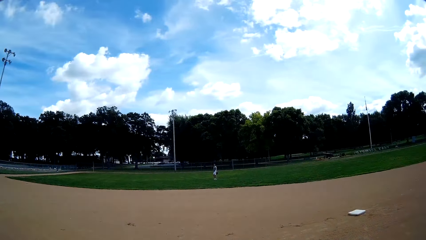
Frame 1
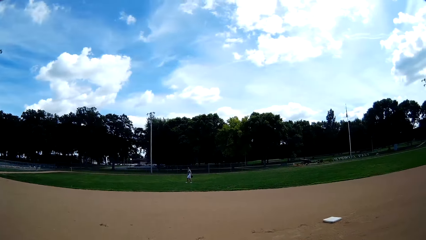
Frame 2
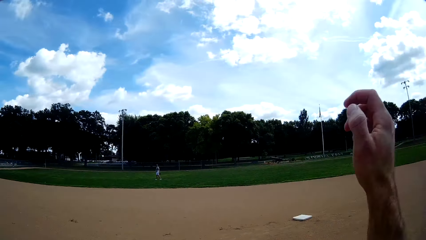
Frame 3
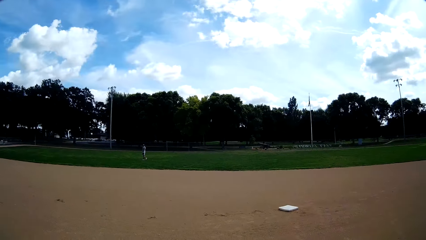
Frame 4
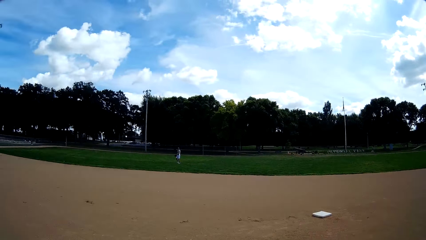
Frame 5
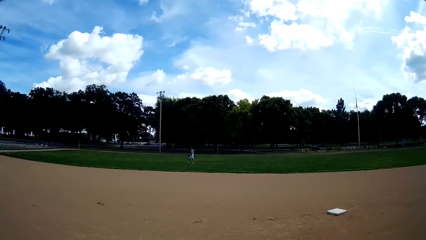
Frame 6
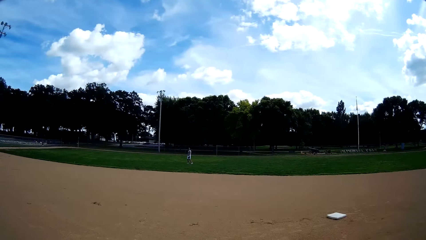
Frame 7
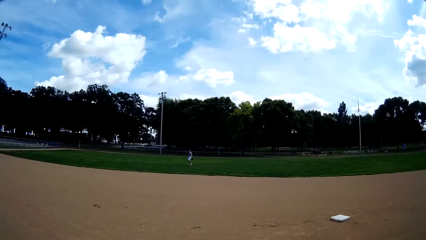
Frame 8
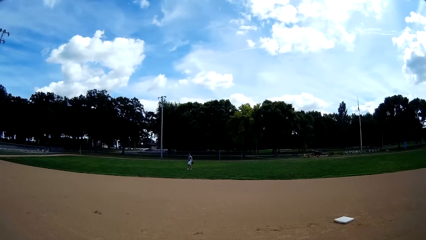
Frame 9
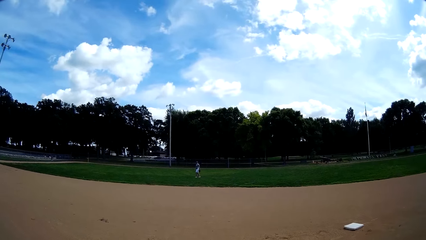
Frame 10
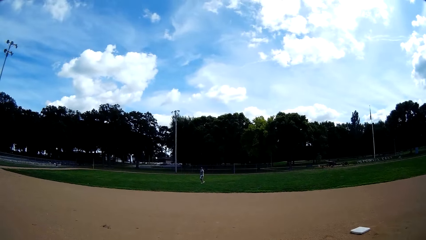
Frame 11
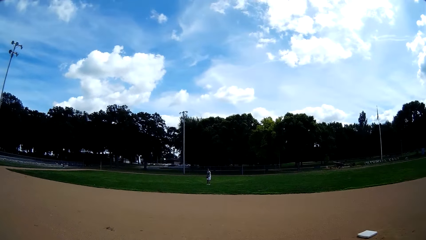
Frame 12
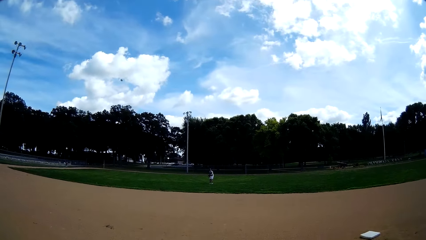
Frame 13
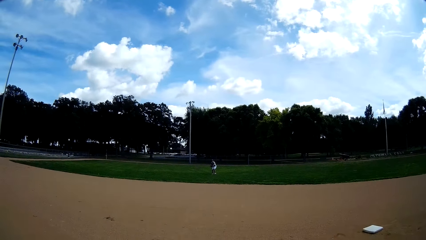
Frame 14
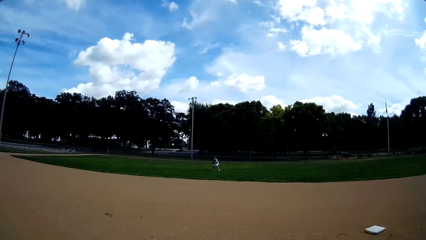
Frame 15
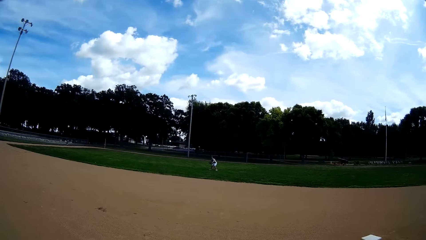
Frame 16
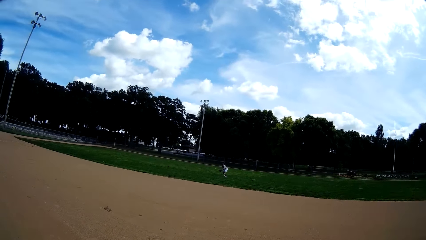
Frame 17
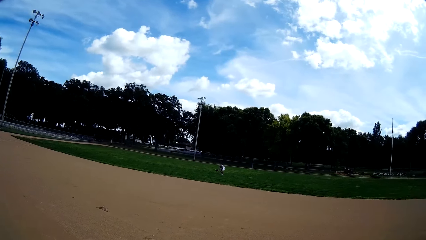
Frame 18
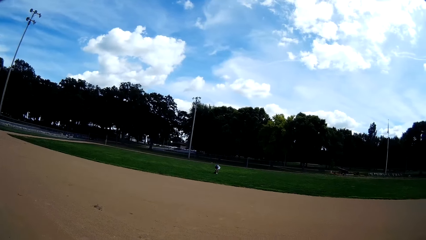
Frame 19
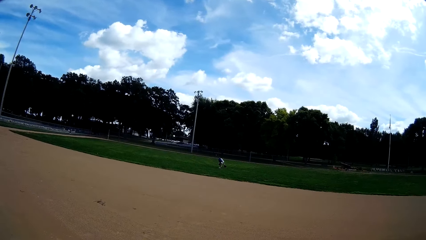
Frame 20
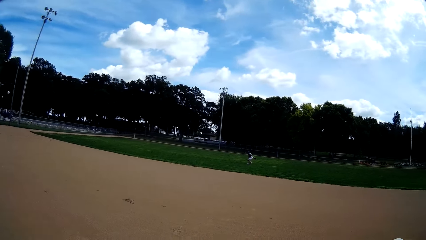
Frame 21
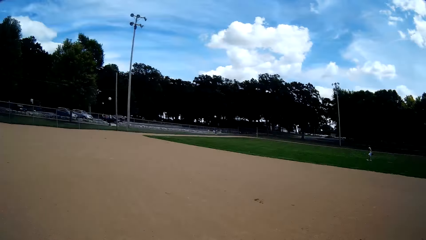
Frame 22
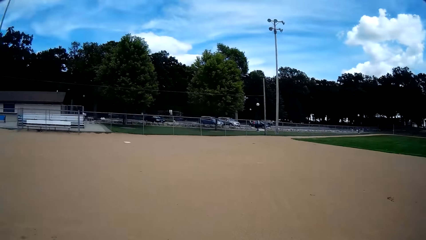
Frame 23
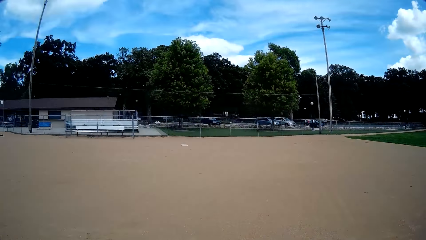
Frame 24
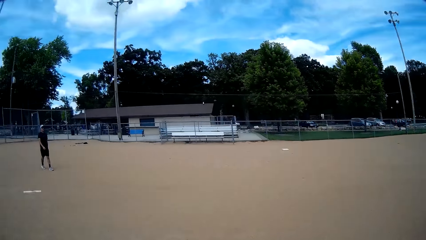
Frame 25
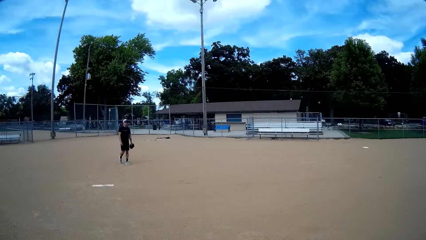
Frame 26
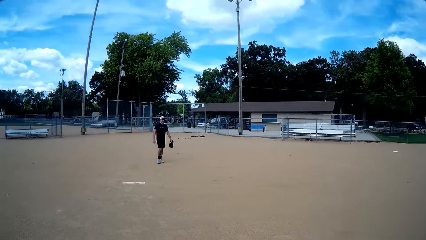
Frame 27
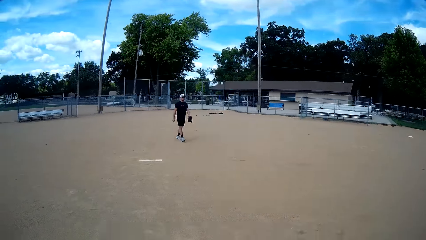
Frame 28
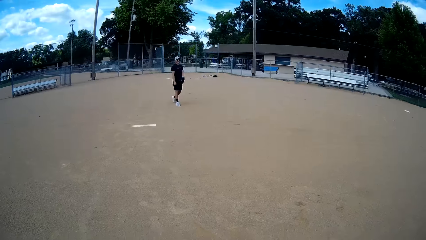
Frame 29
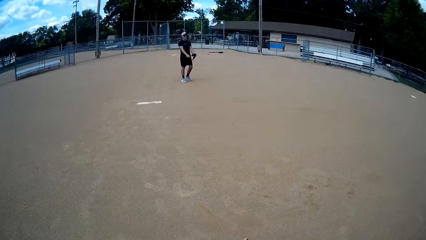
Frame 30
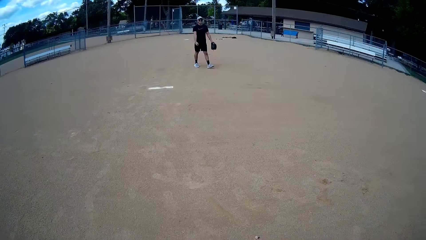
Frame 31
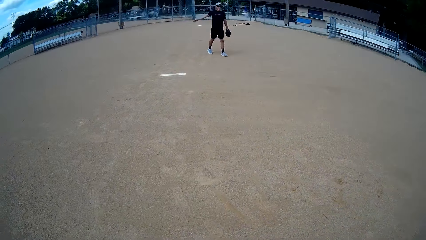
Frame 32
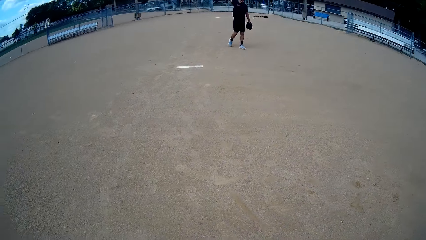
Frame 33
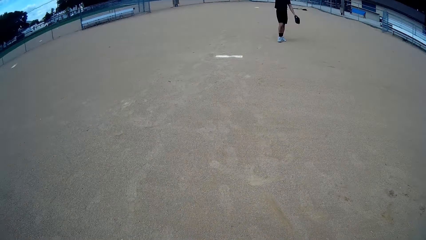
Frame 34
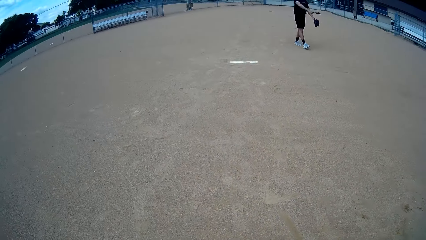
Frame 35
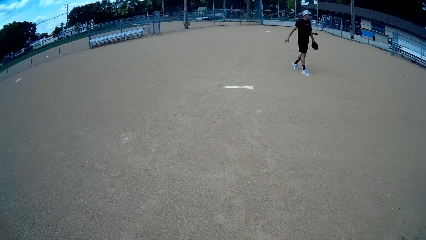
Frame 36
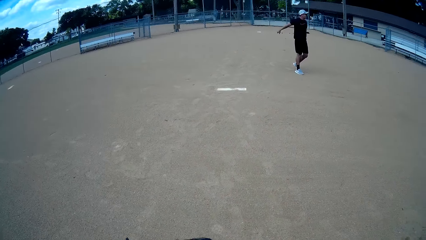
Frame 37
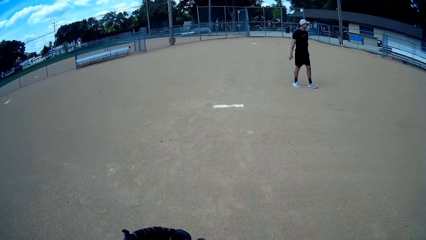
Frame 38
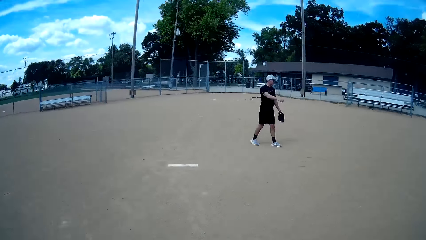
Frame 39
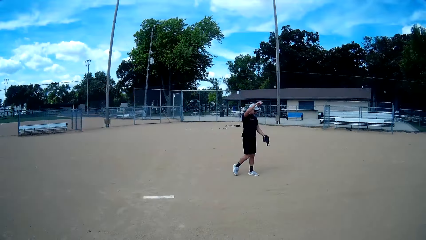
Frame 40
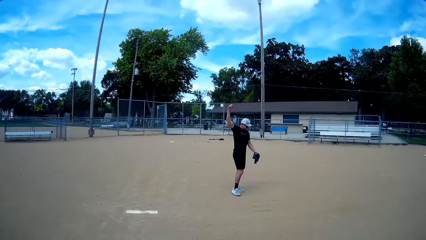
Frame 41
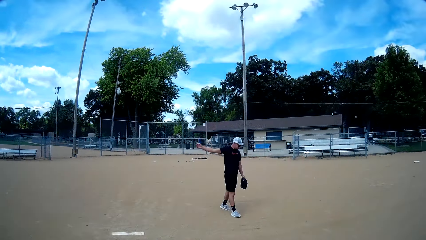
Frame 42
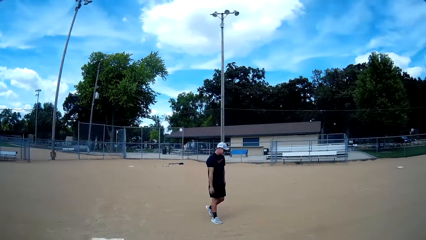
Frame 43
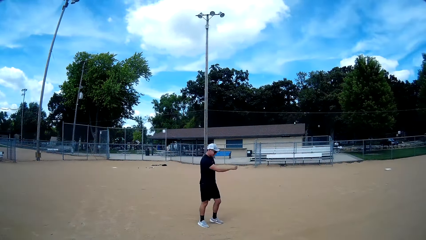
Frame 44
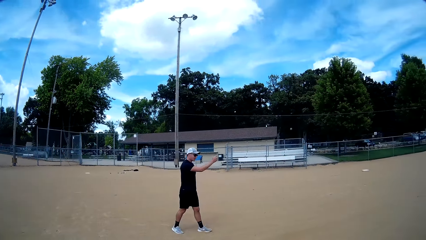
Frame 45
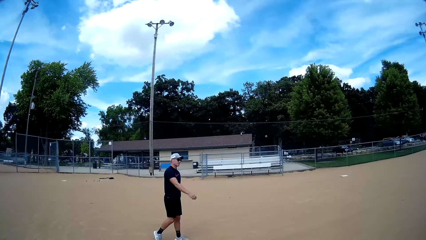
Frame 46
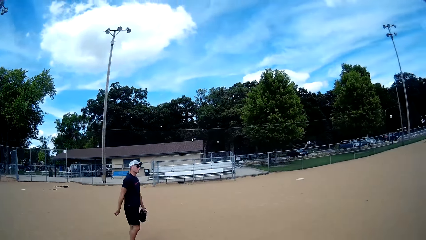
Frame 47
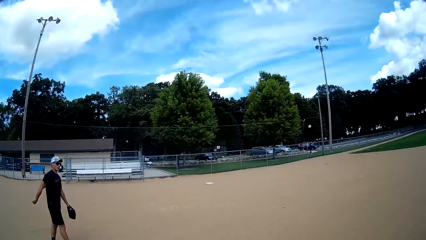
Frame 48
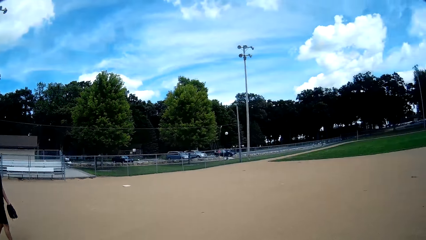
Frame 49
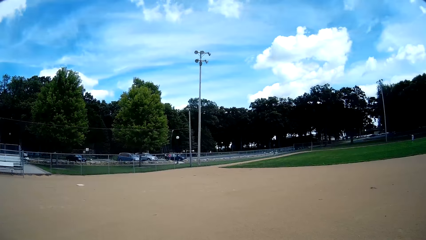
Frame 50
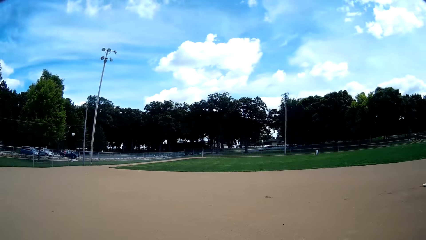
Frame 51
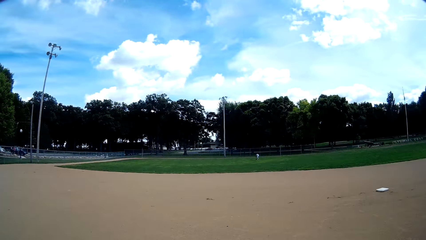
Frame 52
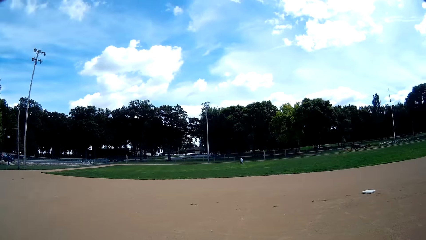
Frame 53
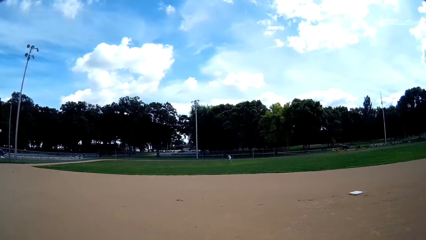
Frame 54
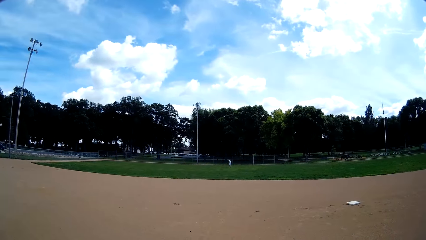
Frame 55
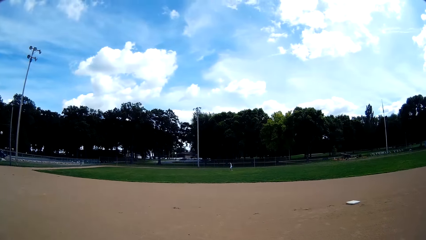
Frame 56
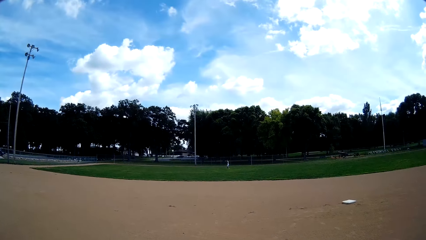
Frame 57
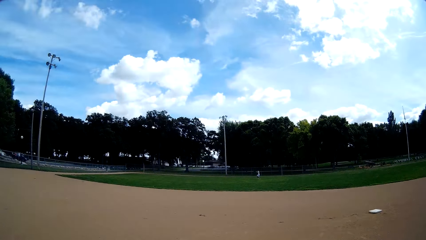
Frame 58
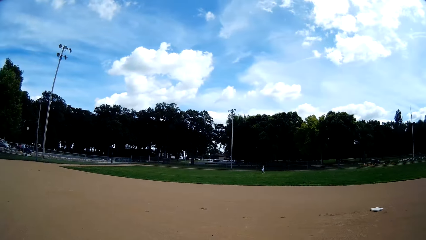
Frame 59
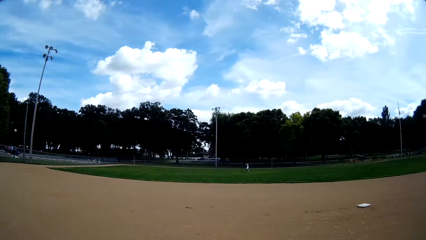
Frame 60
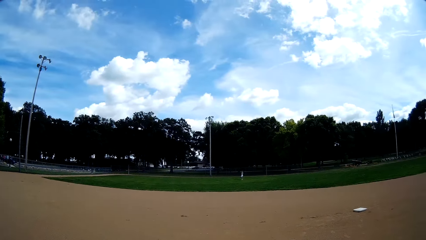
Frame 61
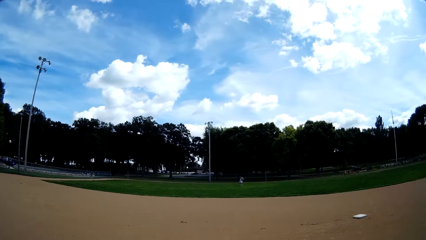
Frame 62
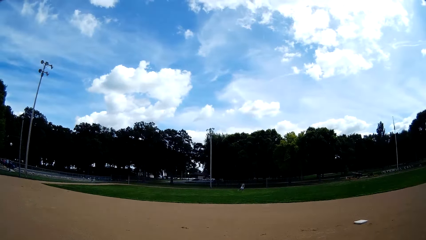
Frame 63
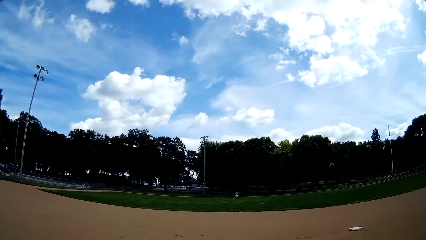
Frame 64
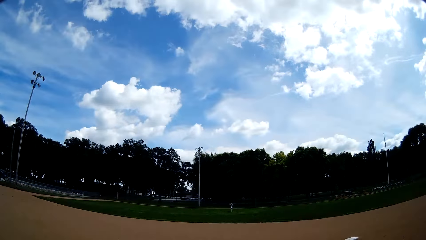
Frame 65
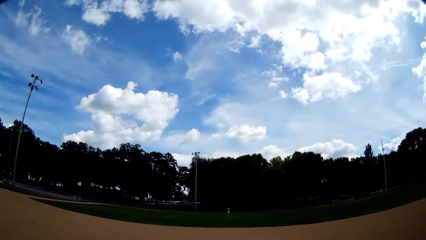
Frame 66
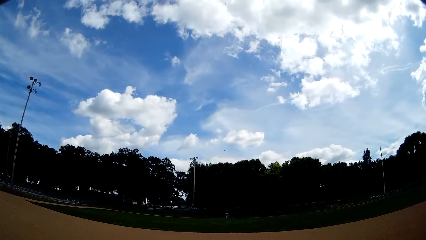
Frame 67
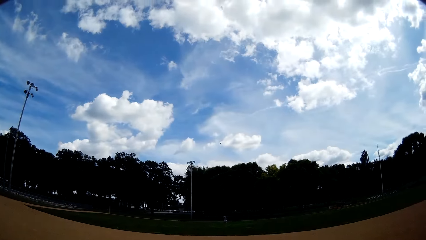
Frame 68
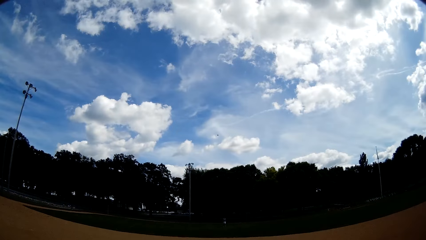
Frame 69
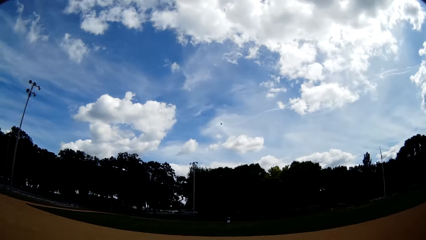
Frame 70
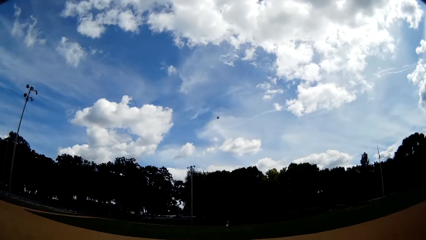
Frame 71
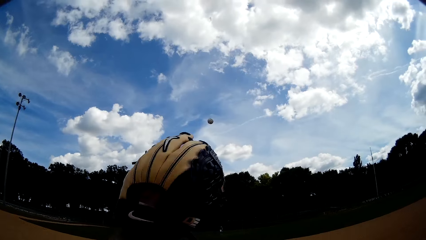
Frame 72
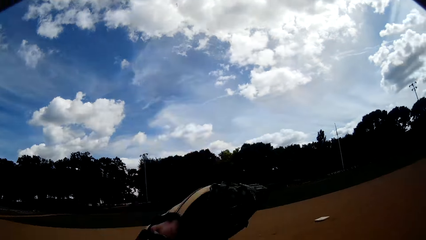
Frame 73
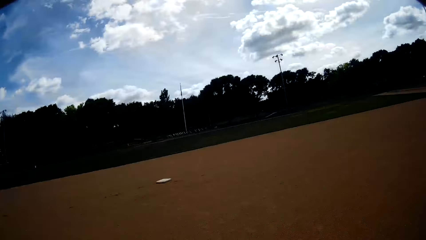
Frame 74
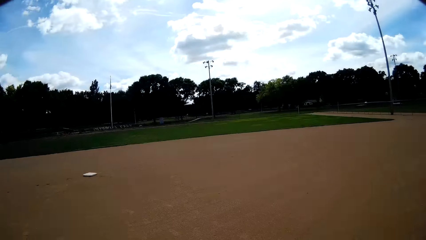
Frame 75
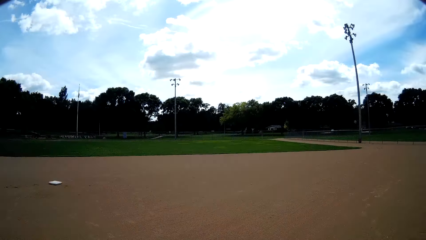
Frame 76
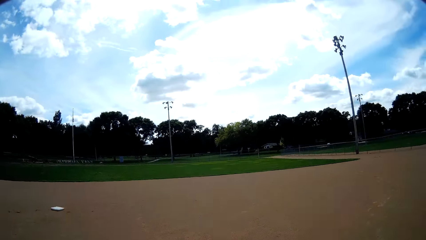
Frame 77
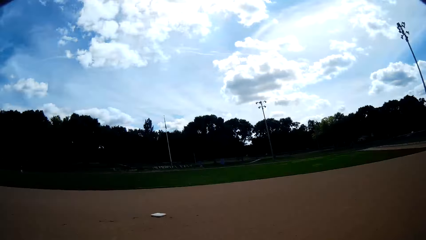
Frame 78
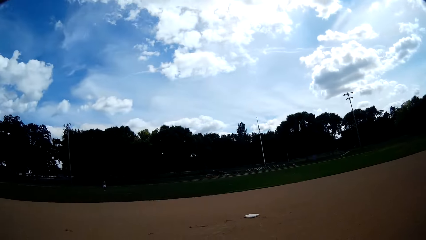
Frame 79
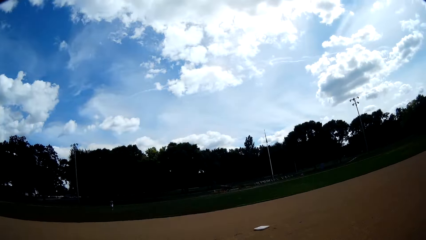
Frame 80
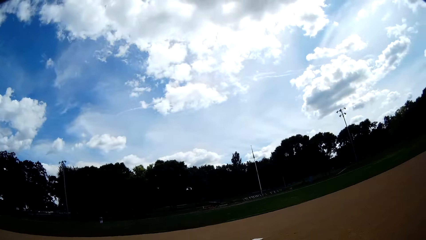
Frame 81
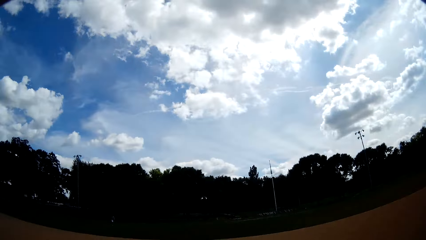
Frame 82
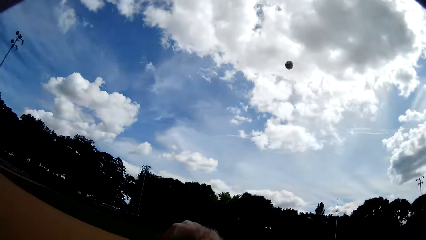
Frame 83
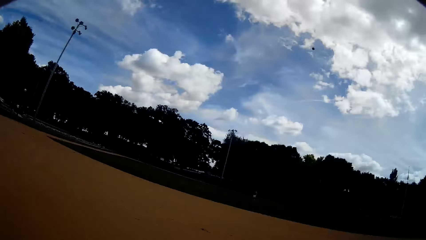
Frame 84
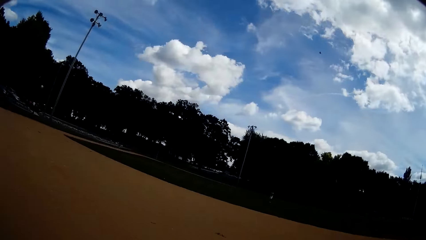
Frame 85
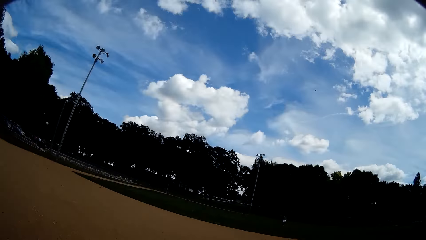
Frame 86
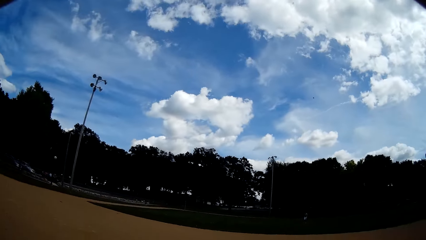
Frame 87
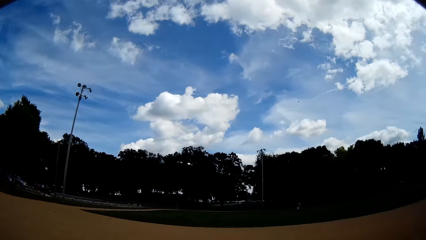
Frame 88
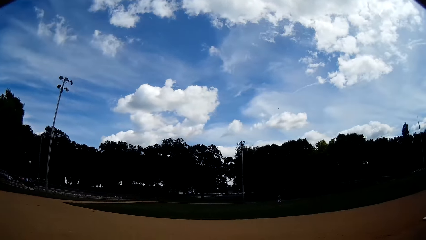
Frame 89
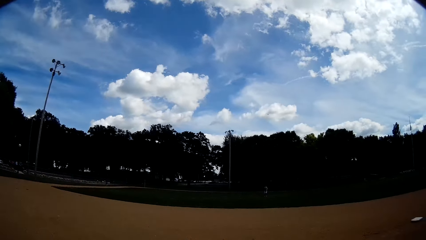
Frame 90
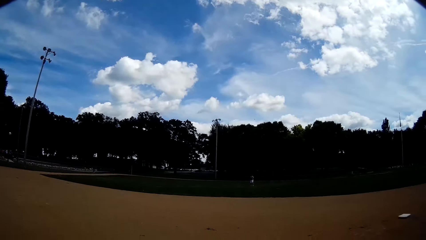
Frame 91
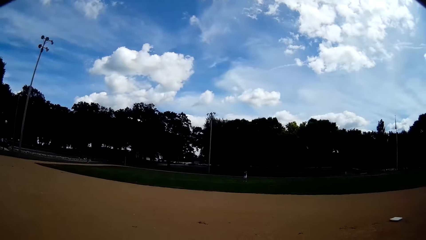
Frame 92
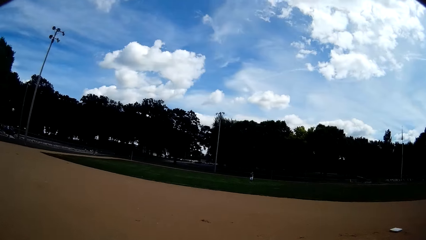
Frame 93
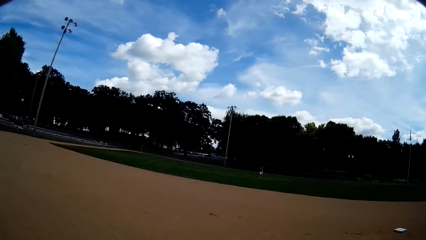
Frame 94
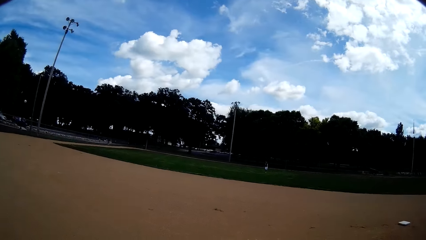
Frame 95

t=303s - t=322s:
The camera wearer moves the hand. A man walks around. Another man throws the ball towards a third man with his right hand. The first man hits the ball. The third man misses the ball. A fourth man walks around. The fourth man touches the hand. The second man swings his hand. The camera wearer moves the hand. The second man interacts with the camera wearer. The first man walks around. The third man throws the ball towards the camera wearer with his right hand. The first man hits the ball. The camera wearer picks up the ball. He catches the ball with the baseball glove on his left hand. The first man walks around. The camera wearer throws the ball towards the third man with his right hand.
